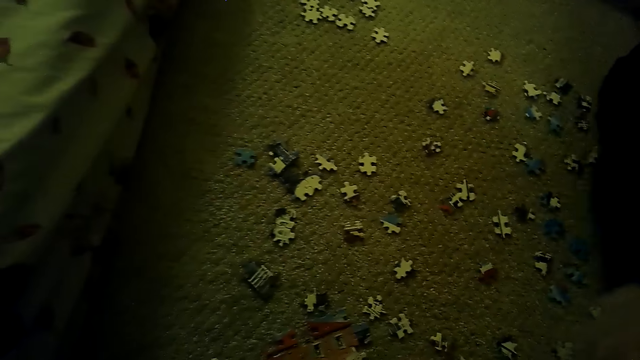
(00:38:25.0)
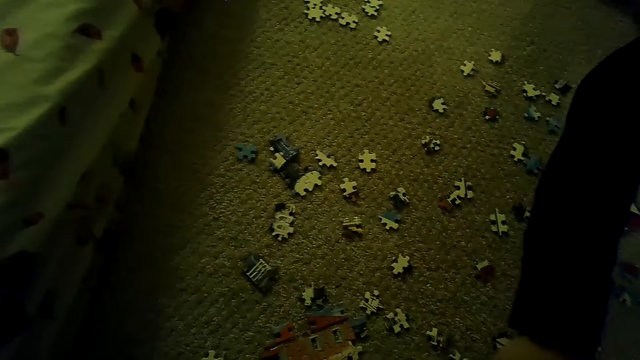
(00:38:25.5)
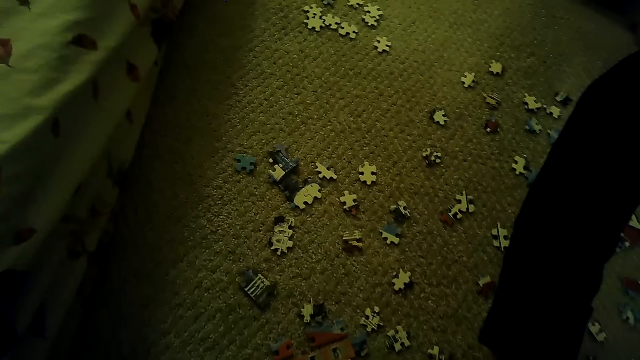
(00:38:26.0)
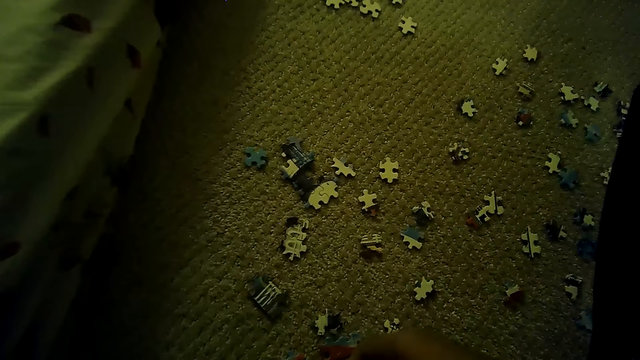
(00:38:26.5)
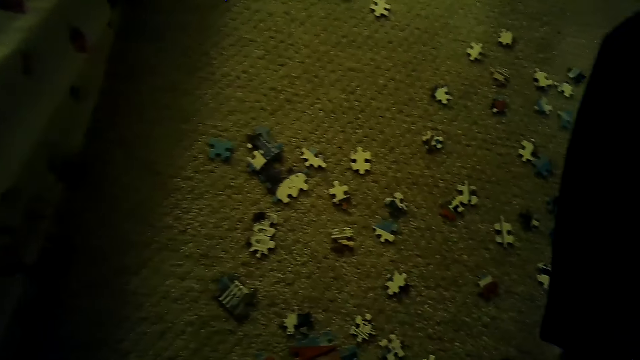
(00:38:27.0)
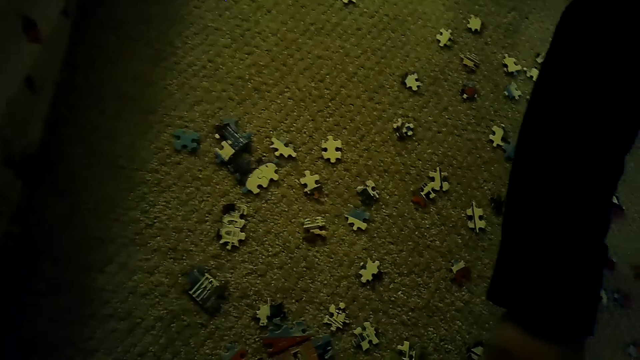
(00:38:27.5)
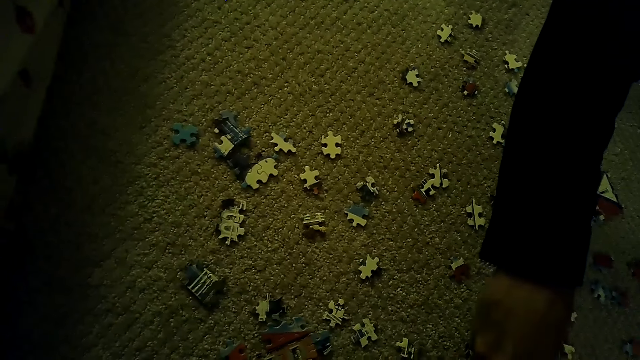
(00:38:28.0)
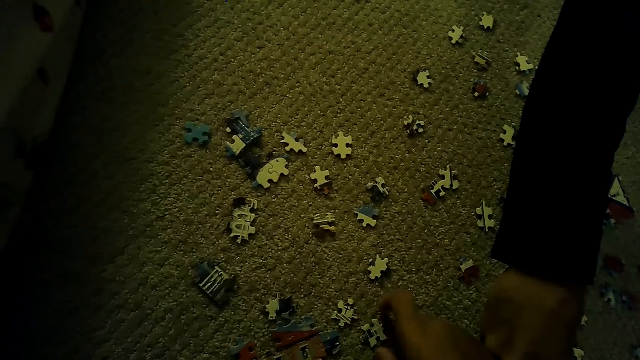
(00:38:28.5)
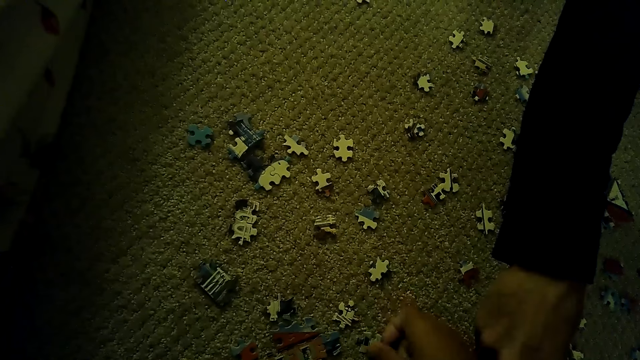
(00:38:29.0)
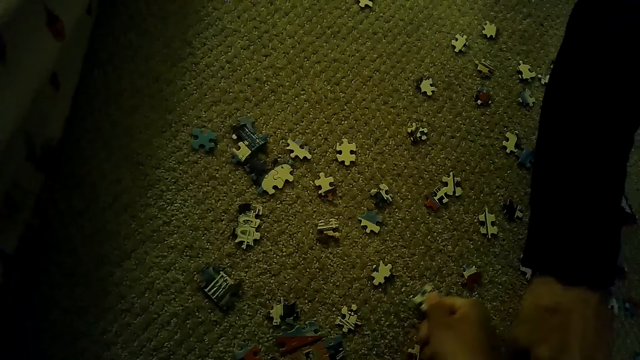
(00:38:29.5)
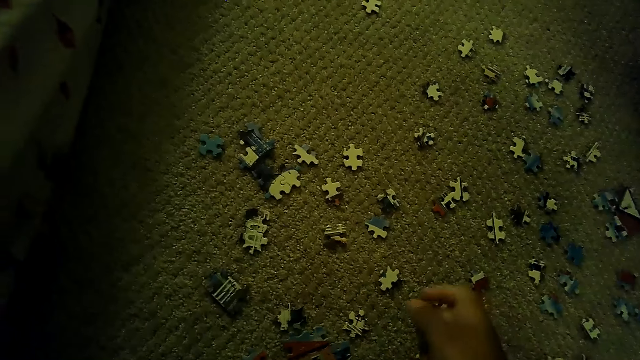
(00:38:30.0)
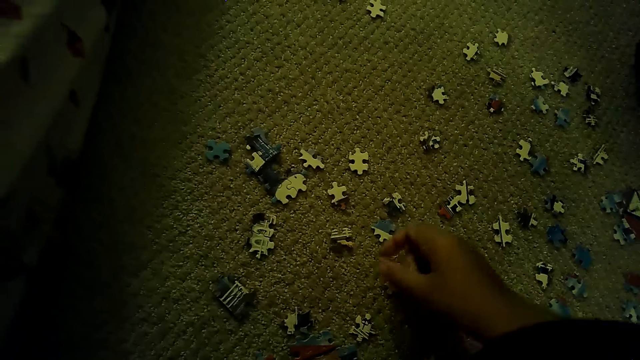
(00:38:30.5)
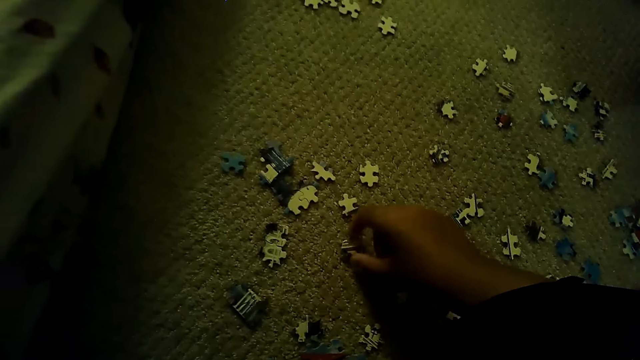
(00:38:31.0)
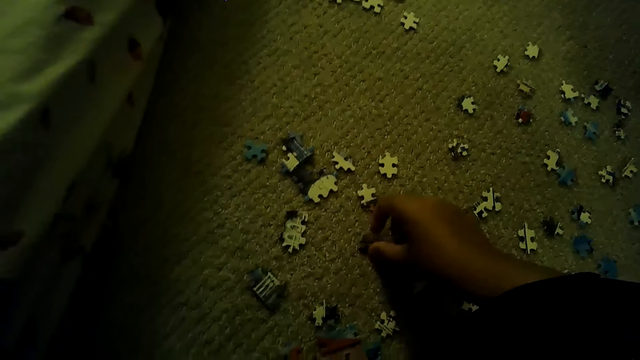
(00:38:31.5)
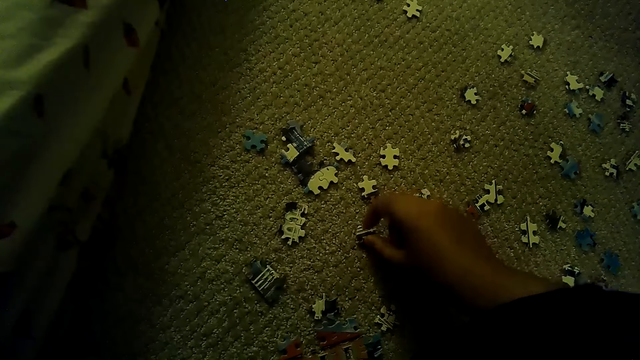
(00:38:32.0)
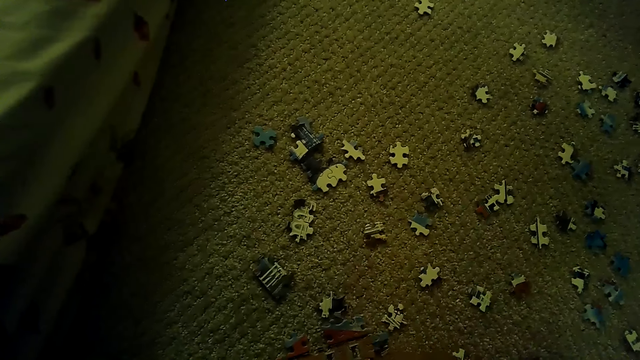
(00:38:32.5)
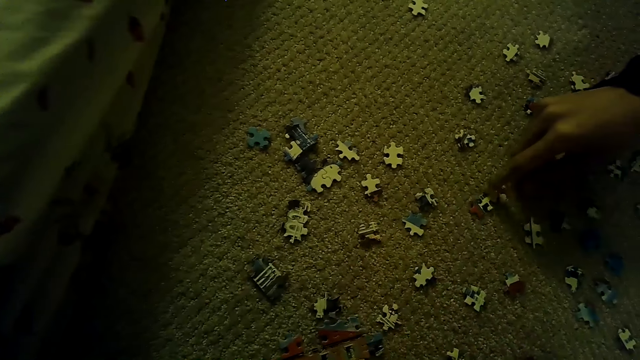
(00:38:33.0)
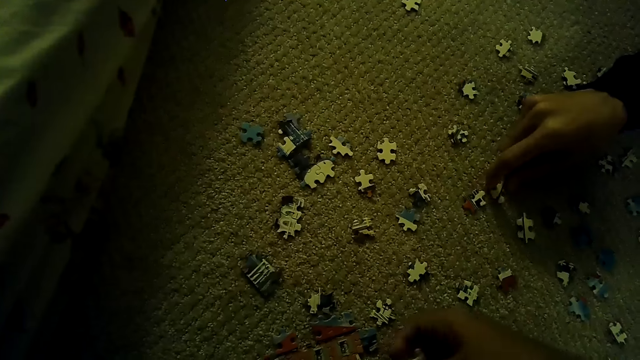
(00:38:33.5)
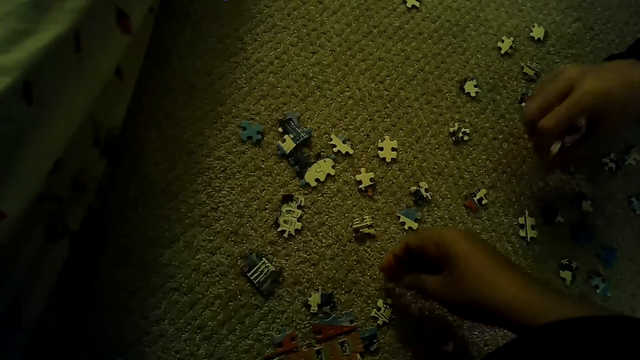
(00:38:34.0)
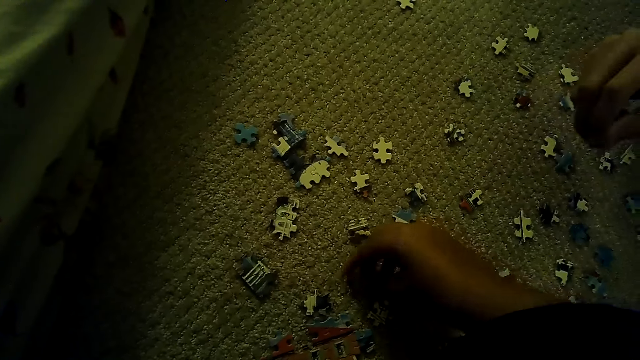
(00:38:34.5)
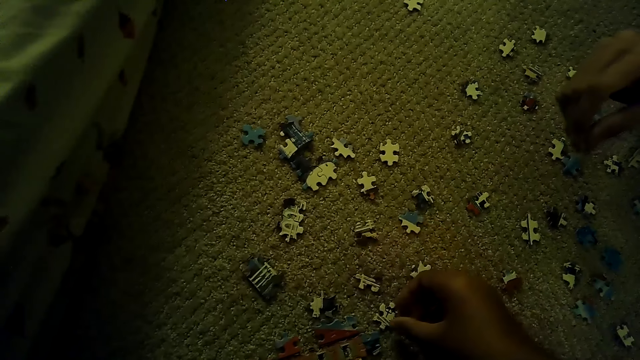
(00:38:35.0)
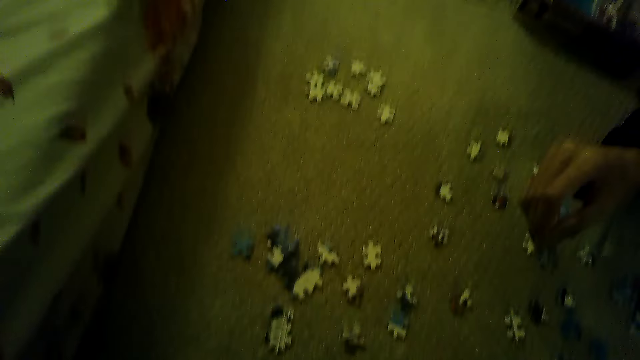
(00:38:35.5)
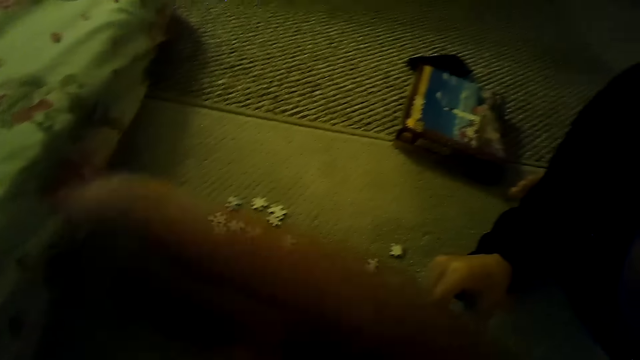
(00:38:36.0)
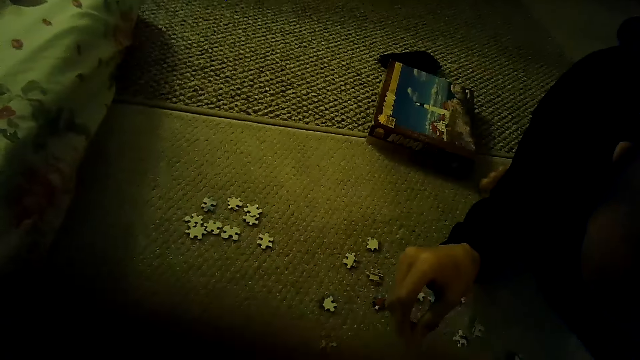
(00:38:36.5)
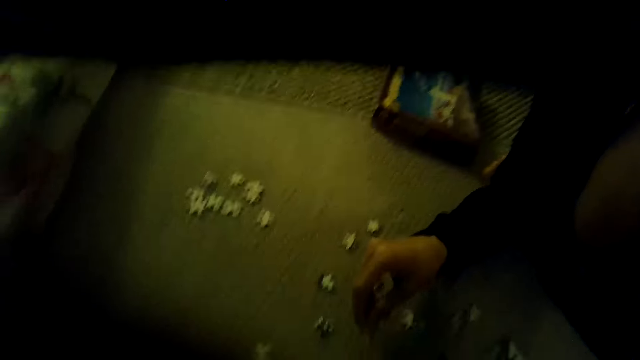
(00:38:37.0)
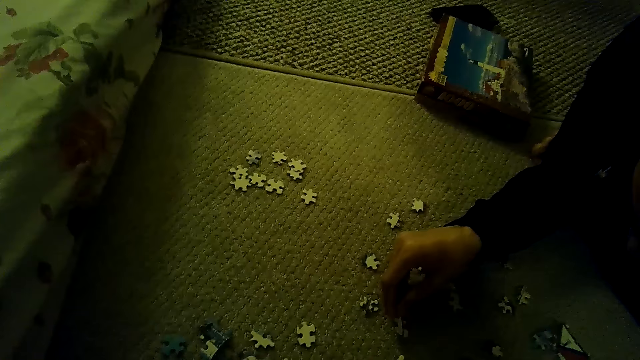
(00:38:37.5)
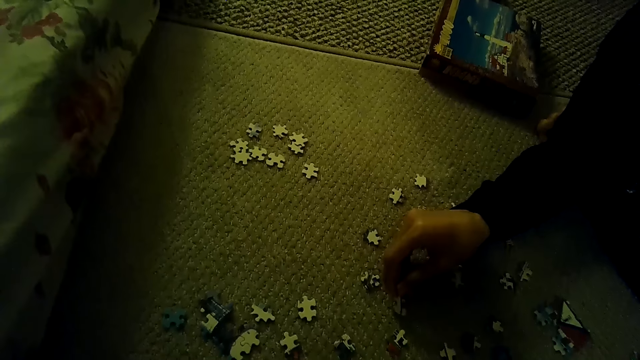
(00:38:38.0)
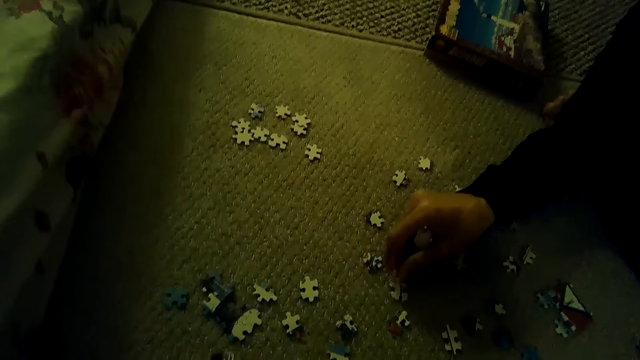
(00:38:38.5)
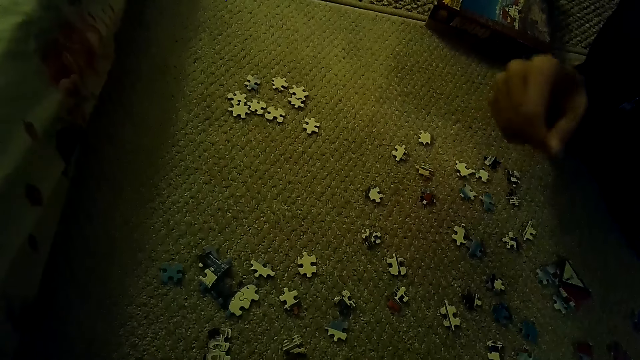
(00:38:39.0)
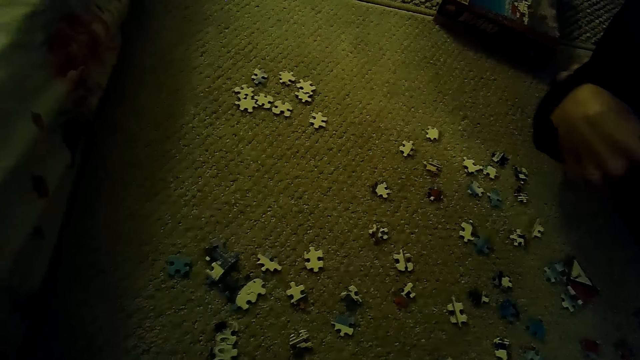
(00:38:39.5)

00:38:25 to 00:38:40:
A man plays the jigsaw puzzle and picks the puzzle piece. The camera wearer picks the puzzle piece. They put the puzzle piece down. They pick the puzzle piece. They play the jigsaw puzzle. The man picks the puzzle piece and plays the jigsaw puzzle. The camera wearer plays the jigsaw puzzle. They pick the puzzle piece. They move the hand. The man plays the jigsaw puzzle and moves the puzzle piece.

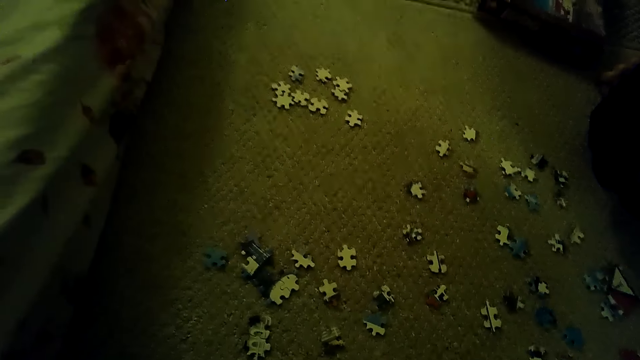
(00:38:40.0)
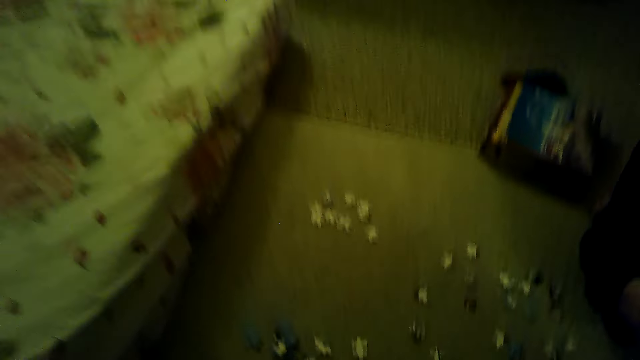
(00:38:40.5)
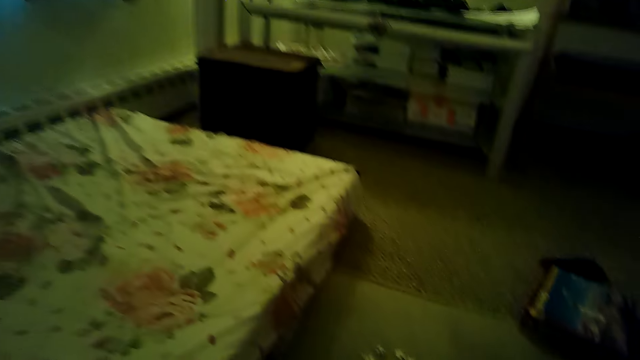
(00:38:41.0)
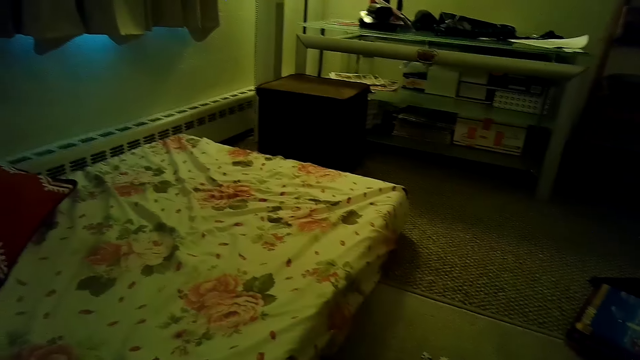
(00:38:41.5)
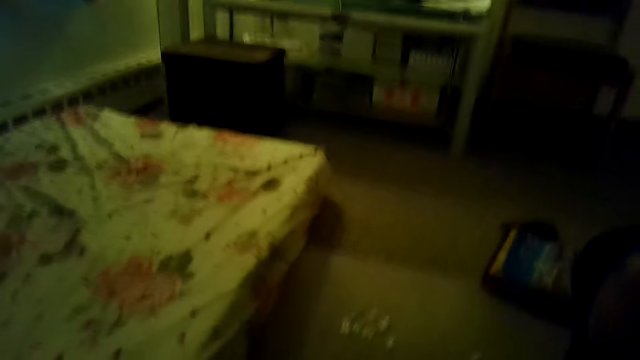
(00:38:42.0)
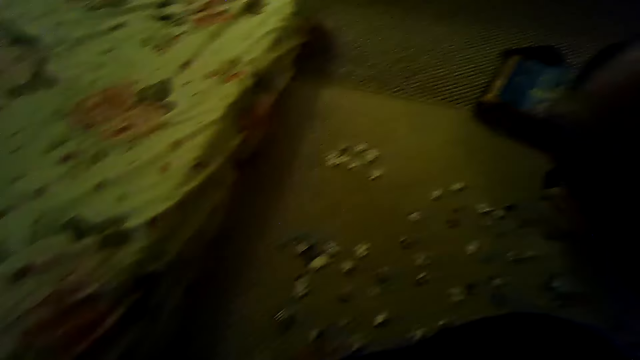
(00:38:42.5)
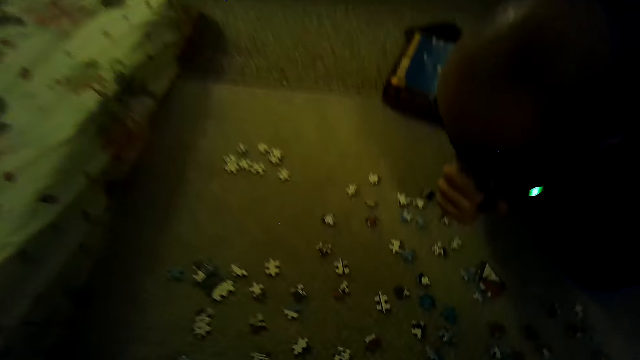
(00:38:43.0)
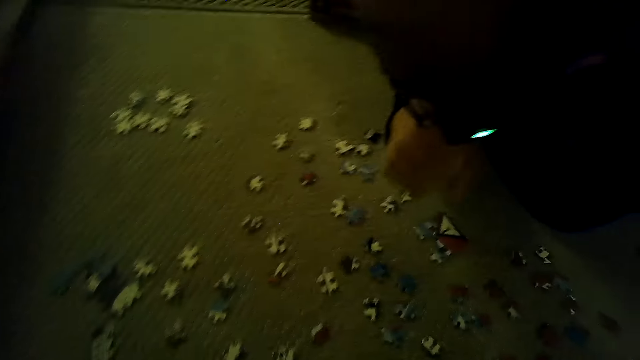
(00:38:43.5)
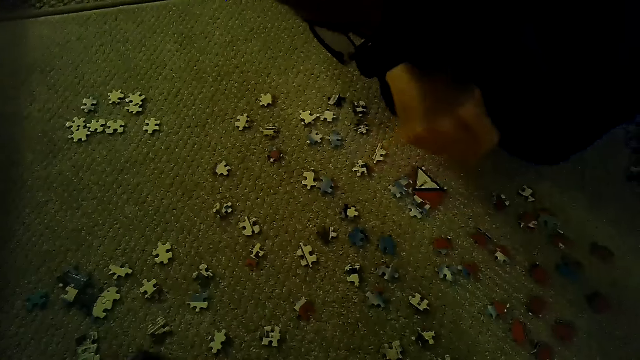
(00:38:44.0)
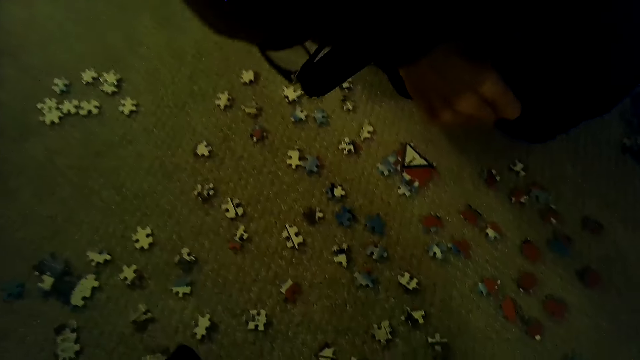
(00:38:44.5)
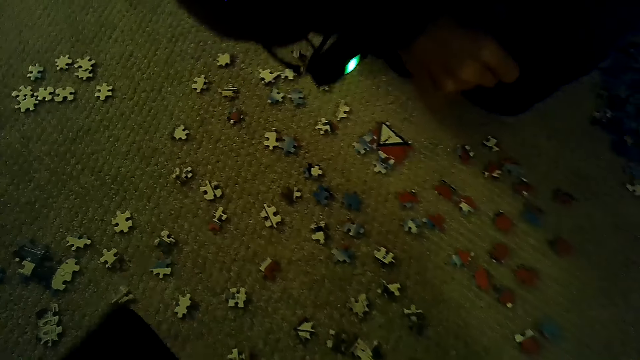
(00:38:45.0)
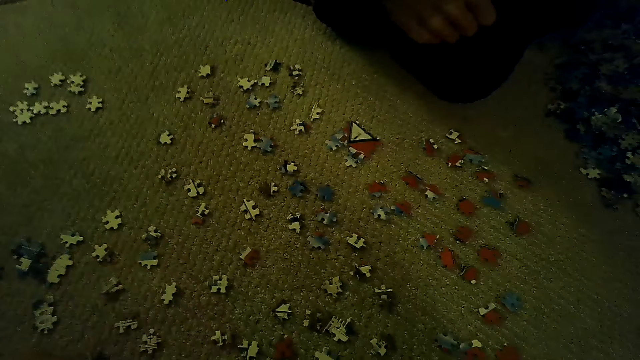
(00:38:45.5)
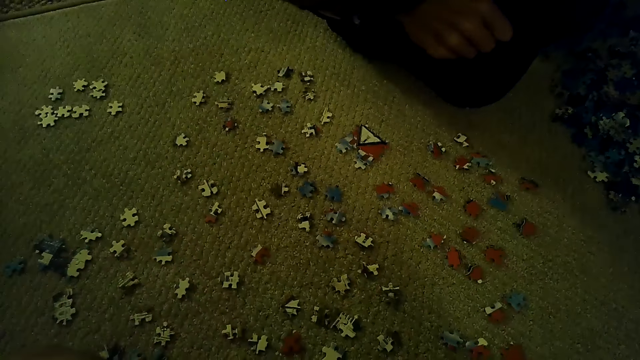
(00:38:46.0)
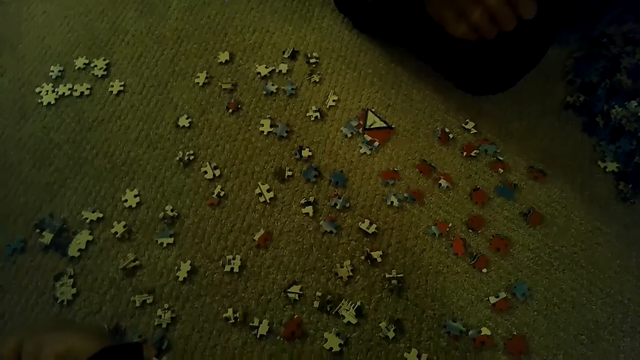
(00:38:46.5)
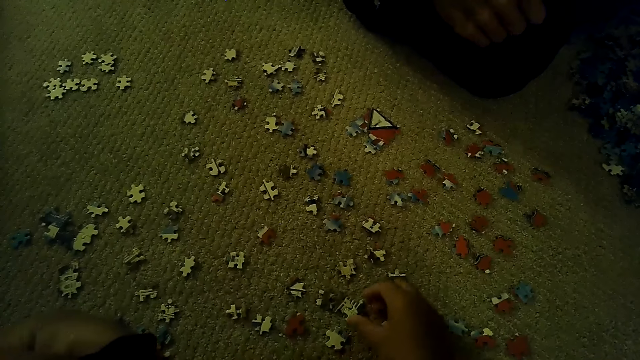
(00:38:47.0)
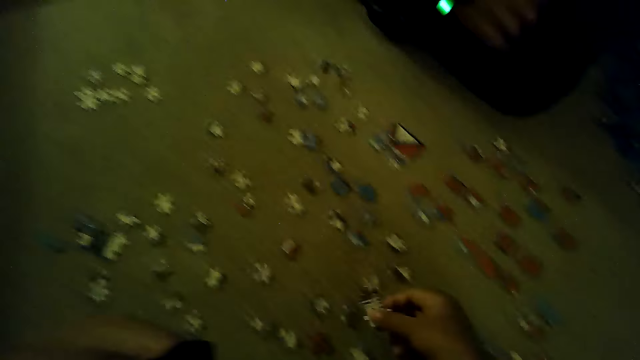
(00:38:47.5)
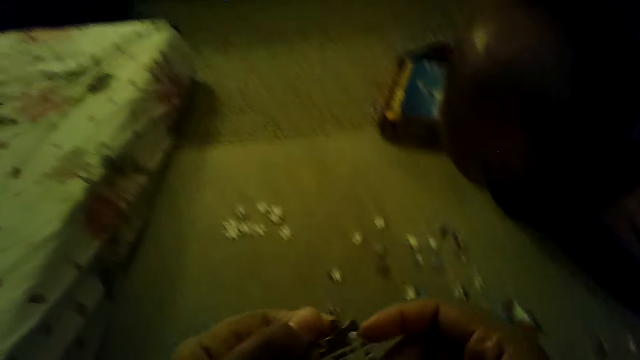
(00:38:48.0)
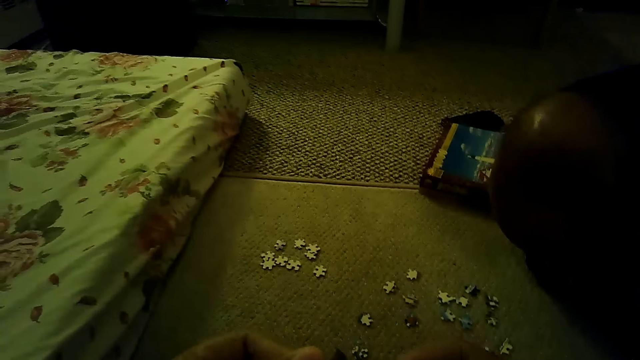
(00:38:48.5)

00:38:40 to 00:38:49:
The camera wearer moves the hand. They pick the puzzle piece.
